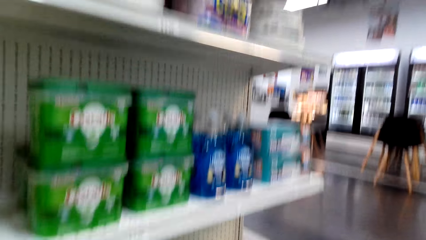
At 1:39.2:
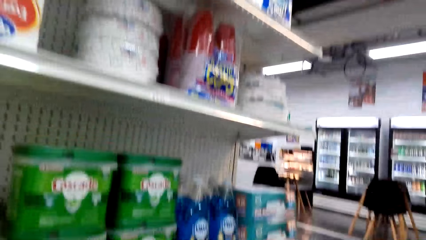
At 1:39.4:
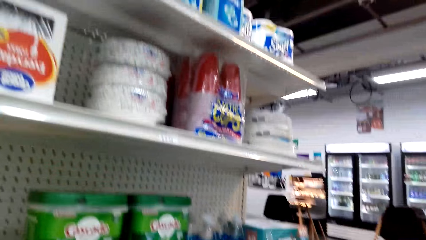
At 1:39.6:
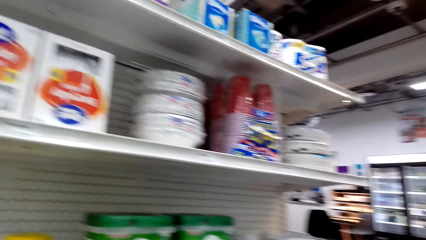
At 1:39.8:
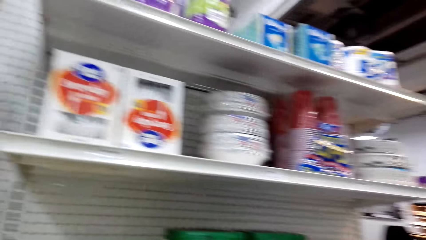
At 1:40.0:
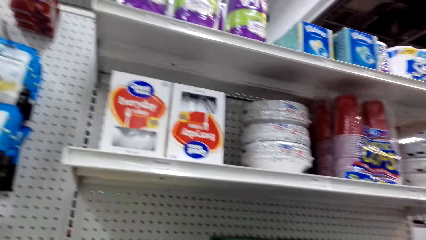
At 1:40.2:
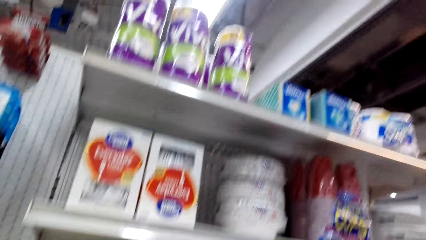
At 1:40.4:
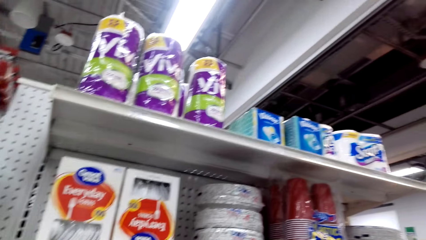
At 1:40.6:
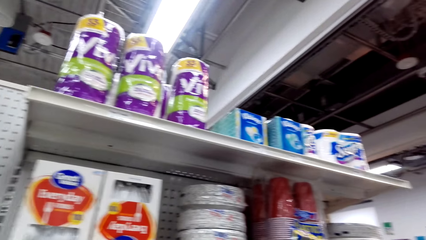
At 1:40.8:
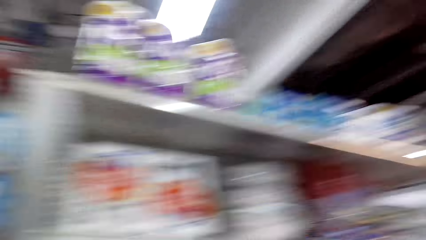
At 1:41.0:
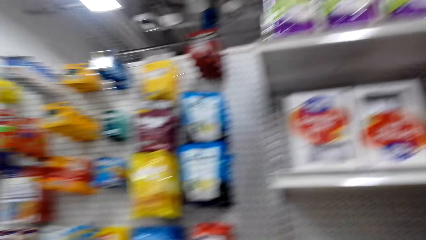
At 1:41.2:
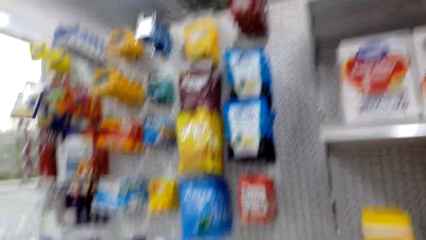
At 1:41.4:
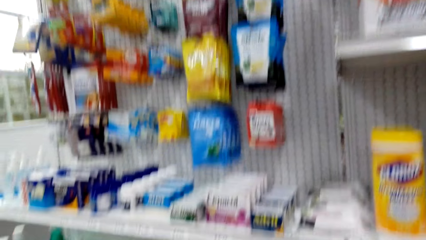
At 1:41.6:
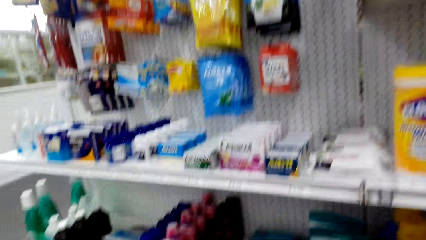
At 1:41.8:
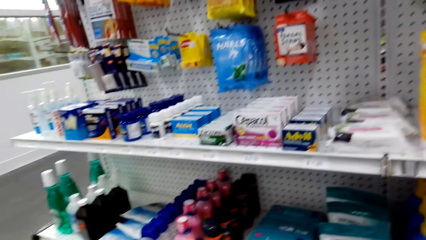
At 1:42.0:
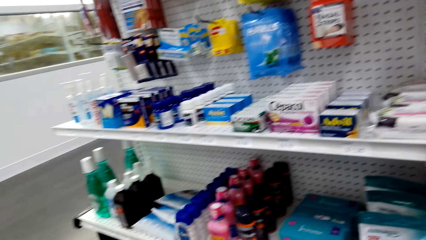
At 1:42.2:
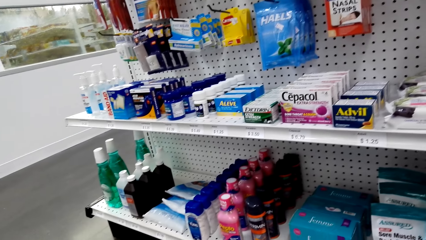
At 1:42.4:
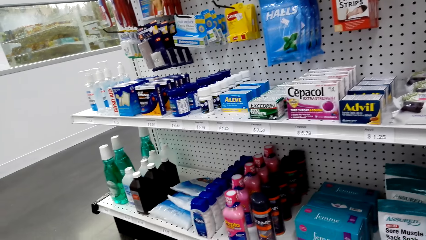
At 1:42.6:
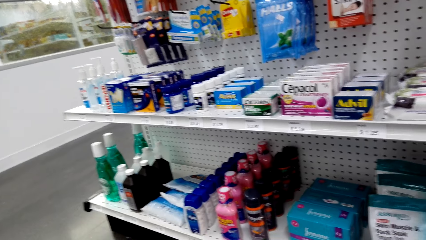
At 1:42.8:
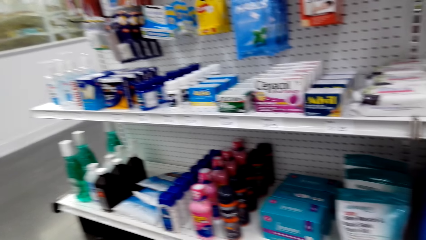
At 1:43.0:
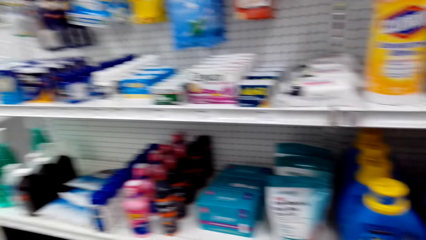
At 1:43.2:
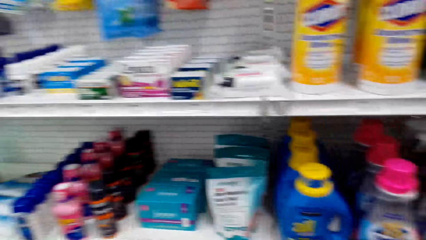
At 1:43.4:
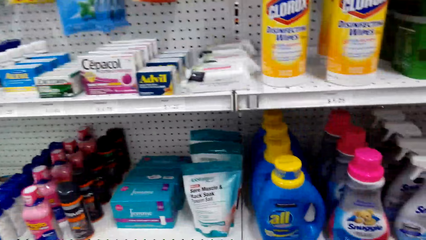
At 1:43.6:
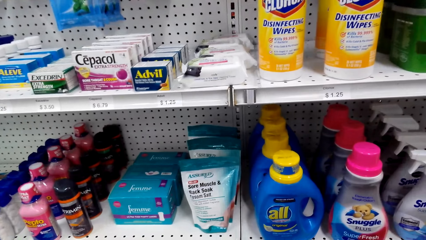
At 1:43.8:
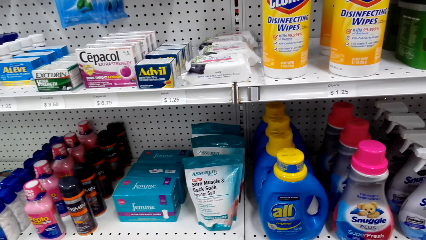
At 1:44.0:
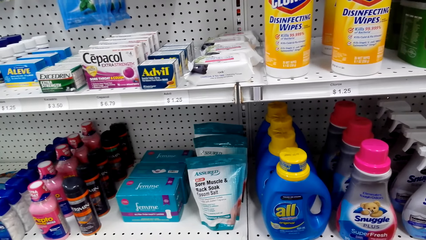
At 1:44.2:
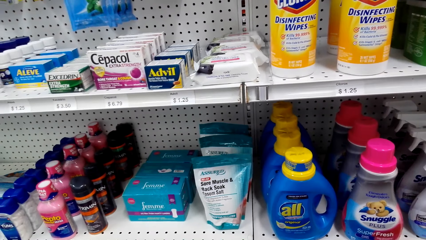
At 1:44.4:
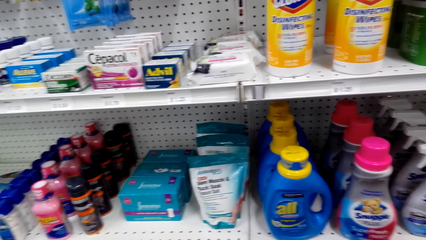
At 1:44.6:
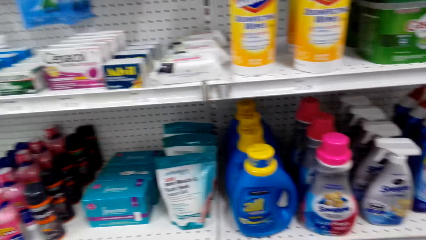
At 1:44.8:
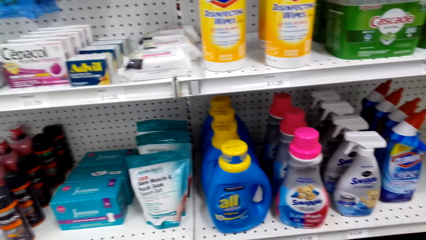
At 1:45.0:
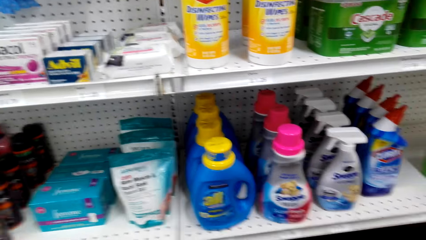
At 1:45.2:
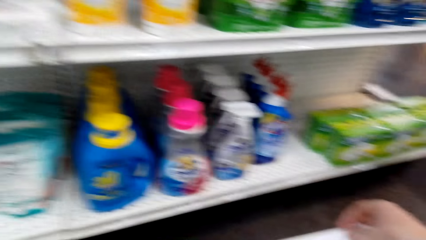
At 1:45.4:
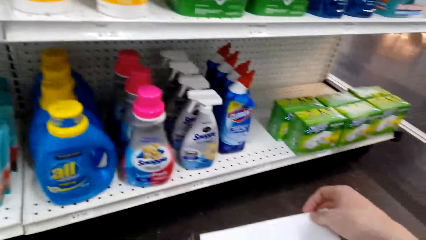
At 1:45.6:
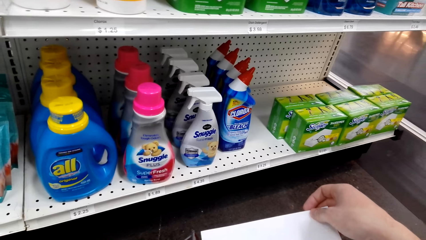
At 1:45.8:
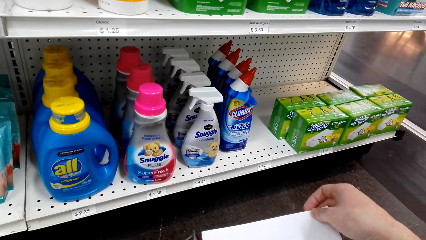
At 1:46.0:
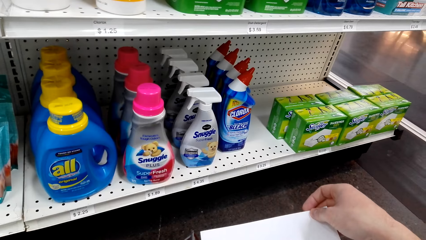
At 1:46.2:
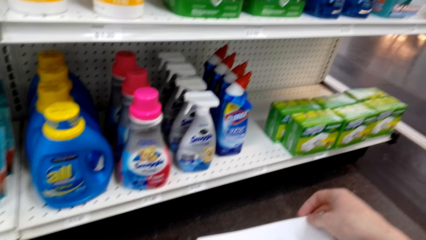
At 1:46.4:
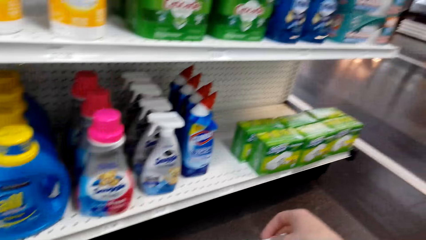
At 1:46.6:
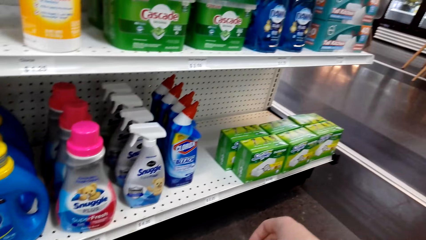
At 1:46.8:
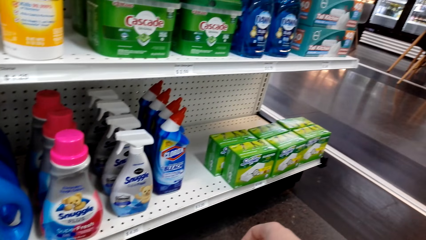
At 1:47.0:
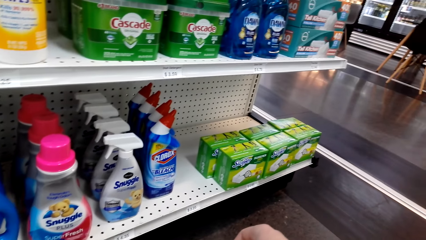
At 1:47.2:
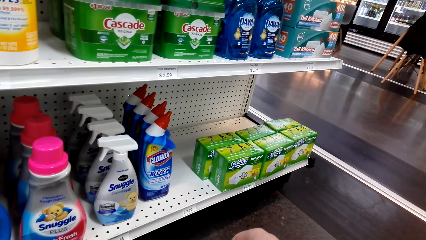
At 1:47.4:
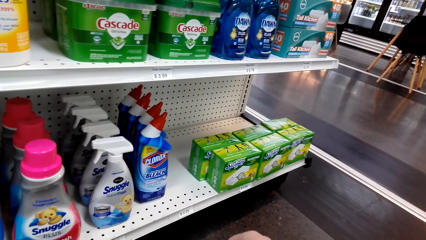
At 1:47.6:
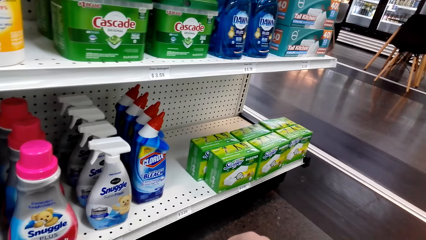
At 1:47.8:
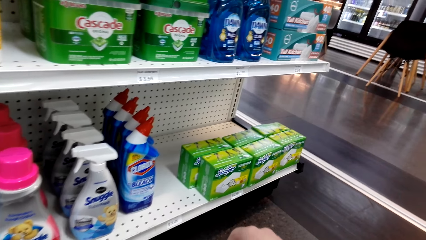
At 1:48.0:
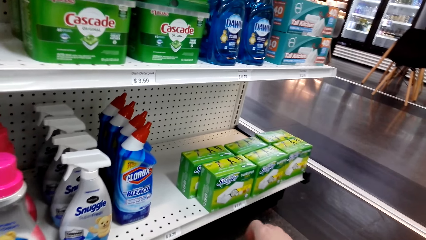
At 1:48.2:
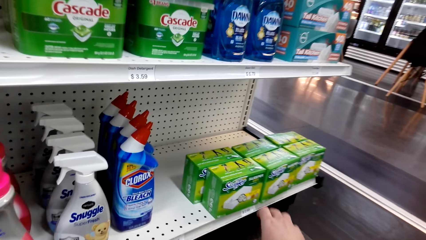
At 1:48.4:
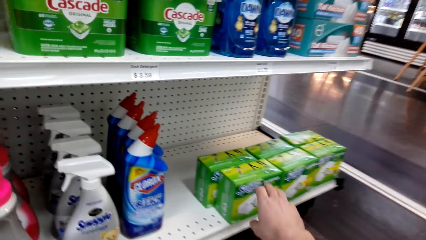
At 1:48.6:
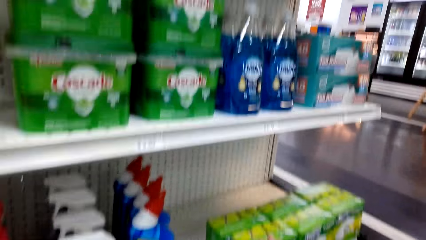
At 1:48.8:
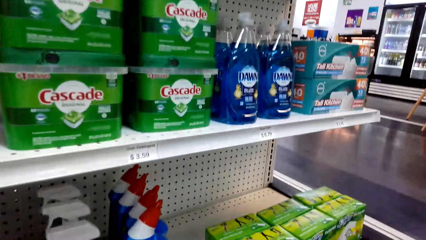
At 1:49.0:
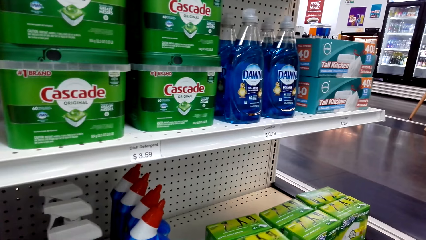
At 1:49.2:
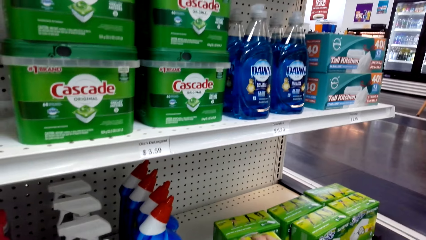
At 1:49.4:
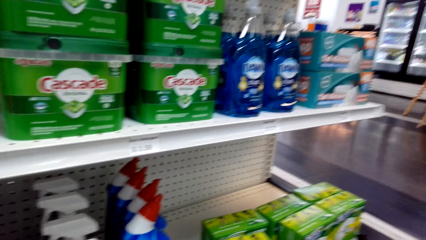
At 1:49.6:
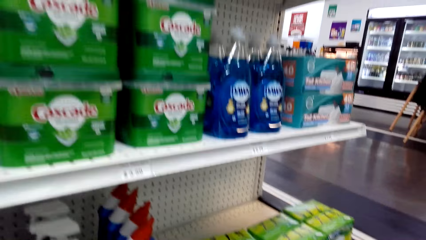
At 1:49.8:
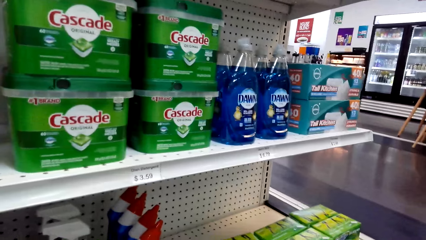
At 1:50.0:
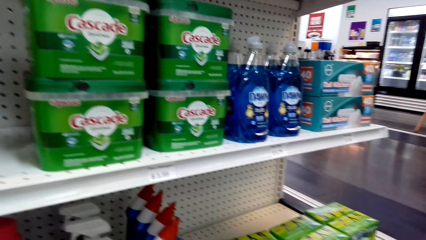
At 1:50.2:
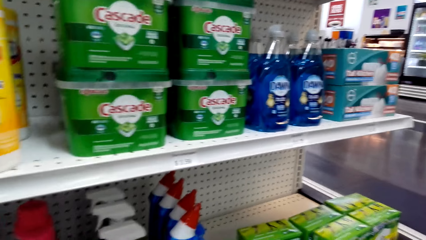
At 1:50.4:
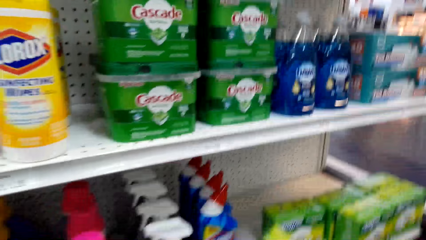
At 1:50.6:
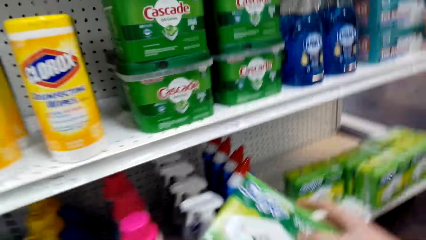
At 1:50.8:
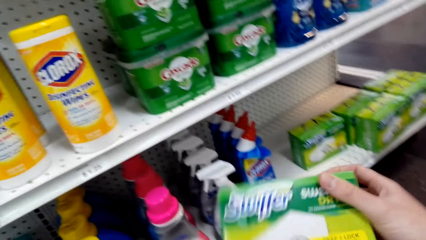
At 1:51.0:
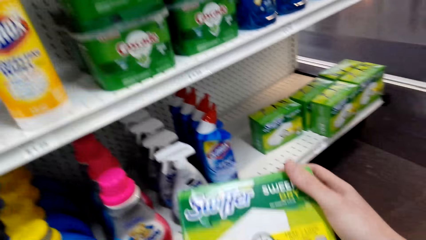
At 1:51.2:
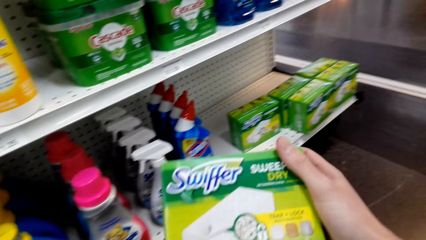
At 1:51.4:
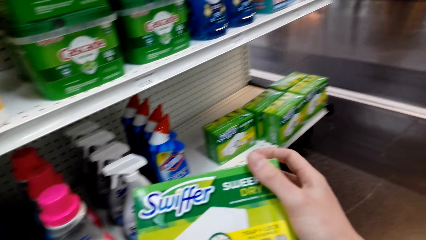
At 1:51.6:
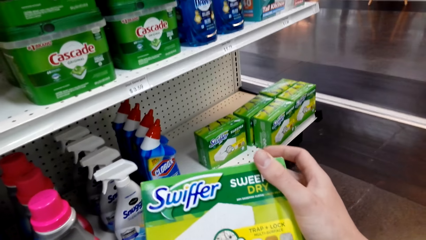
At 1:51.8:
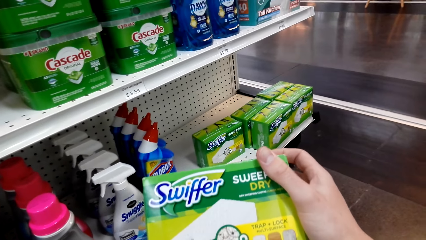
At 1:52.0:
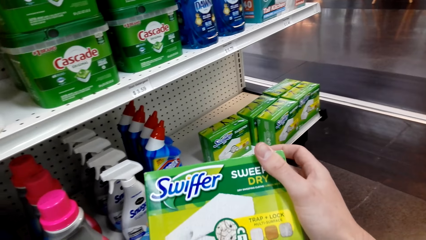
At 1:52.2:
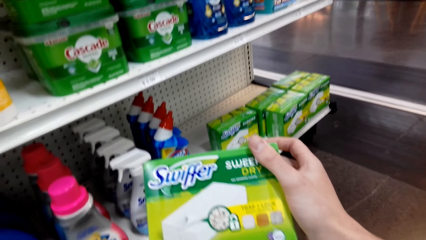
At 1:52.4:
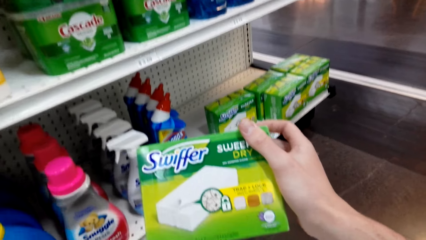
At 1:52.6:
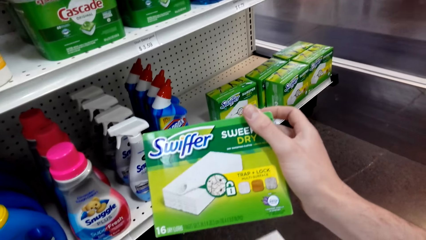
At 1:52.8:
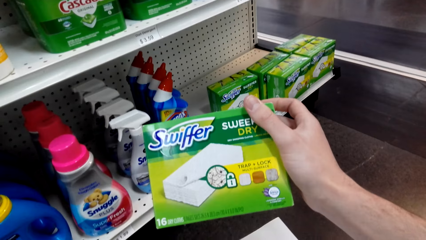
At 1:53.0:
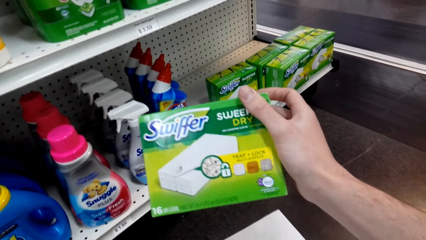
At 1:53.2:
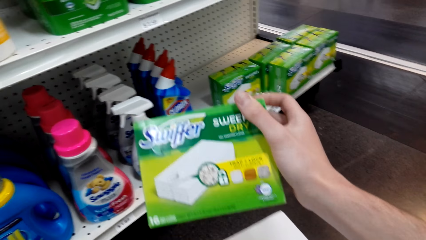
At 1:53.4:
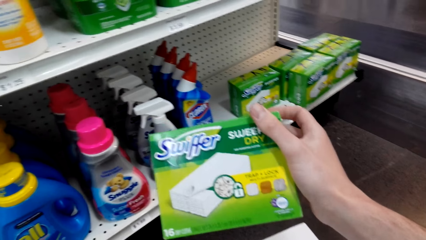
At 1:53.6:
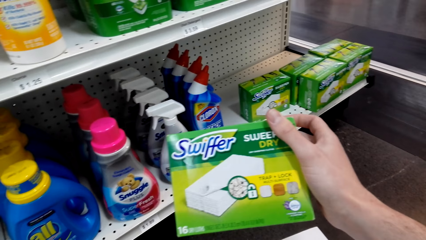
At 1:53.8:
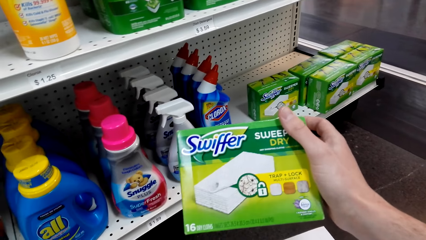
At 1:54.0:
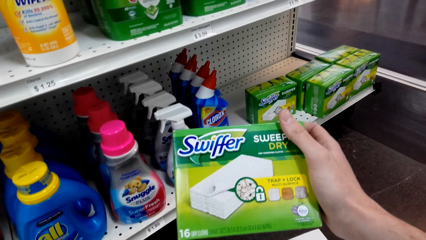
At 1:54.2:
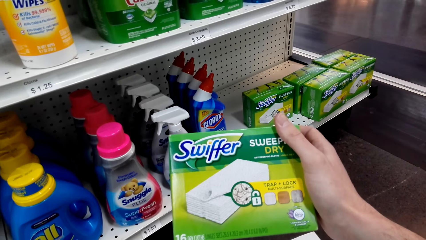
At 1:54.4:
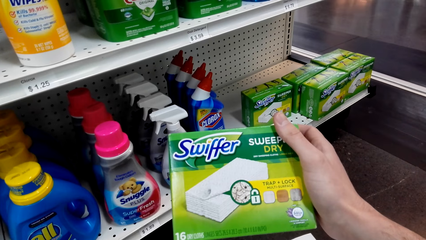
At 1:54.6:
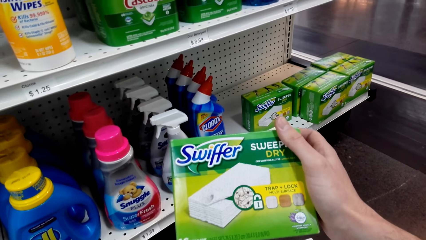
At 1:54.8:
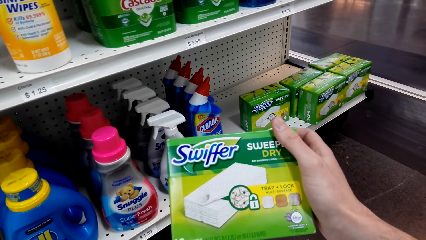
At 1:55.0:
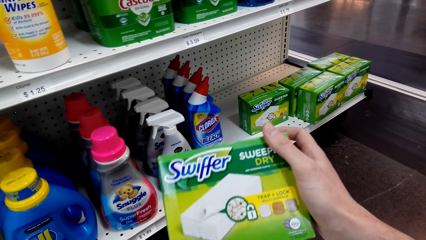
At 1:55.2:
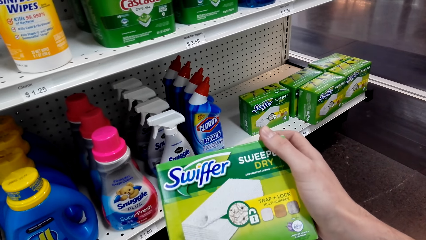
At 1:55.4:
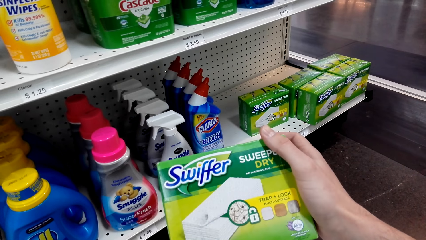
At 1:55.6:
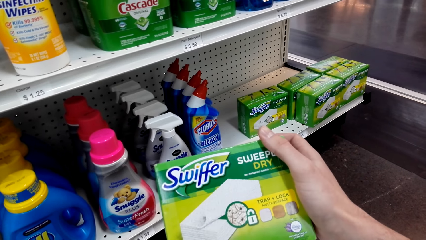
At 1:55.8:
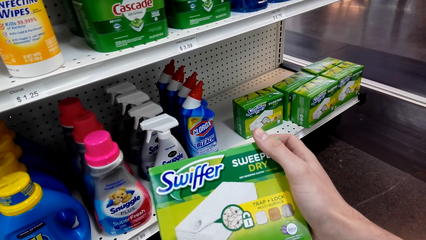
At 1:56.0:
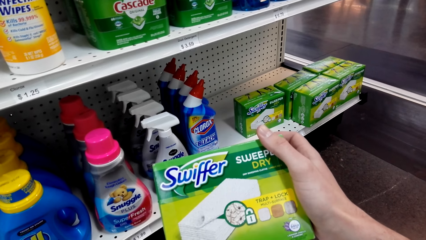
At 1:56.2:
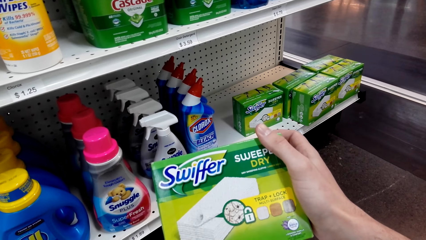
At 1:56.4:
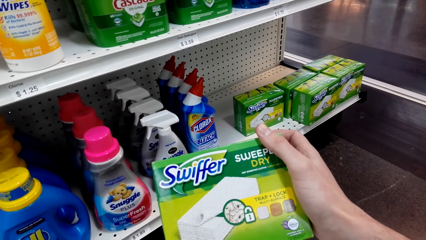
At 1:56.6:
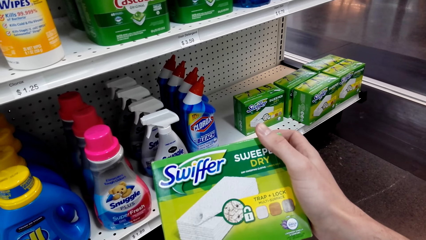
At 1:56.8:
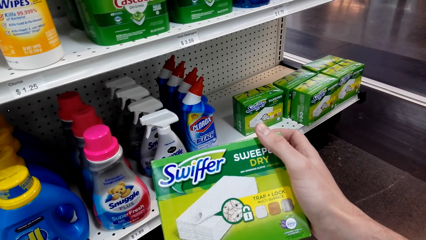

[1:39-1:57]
The camera wearer looks around. They pick up a paper. They take a box from the shelf. They look at the box.
